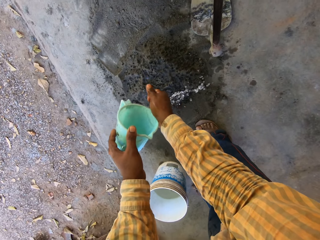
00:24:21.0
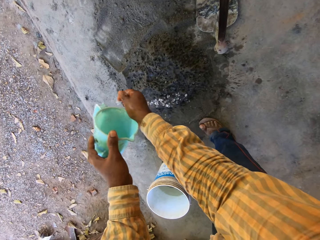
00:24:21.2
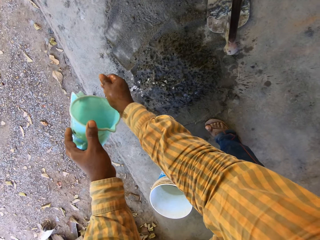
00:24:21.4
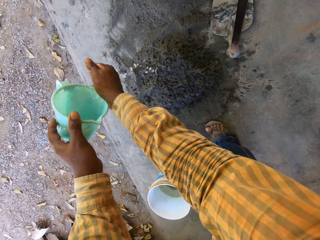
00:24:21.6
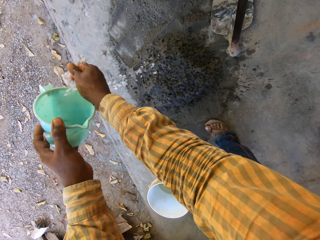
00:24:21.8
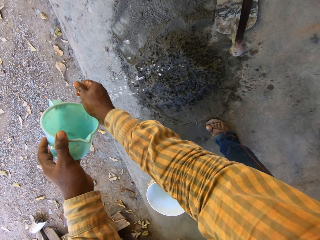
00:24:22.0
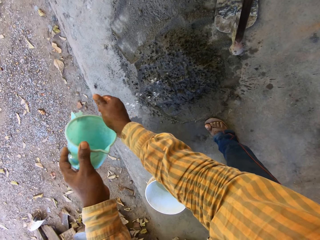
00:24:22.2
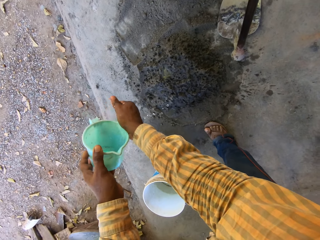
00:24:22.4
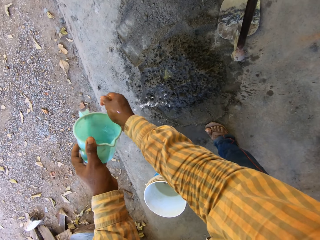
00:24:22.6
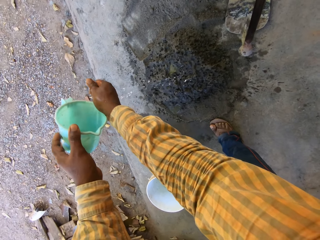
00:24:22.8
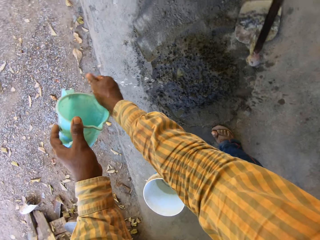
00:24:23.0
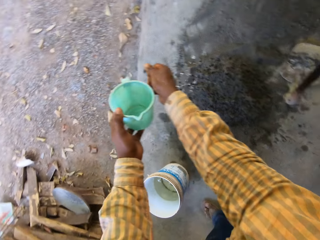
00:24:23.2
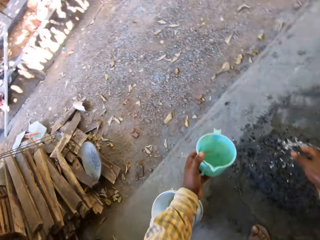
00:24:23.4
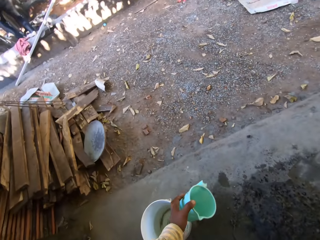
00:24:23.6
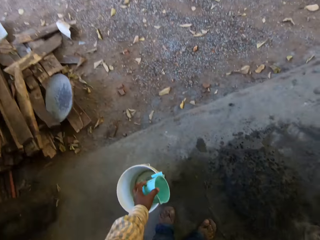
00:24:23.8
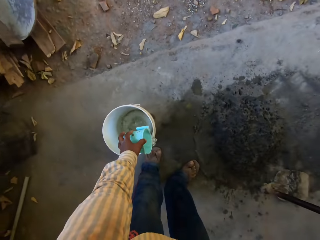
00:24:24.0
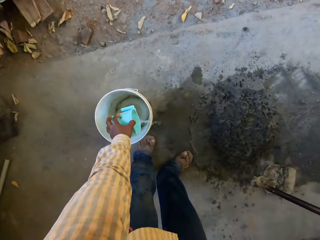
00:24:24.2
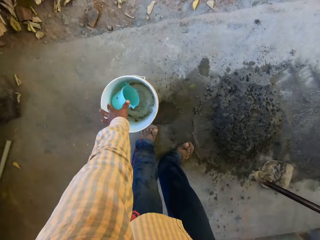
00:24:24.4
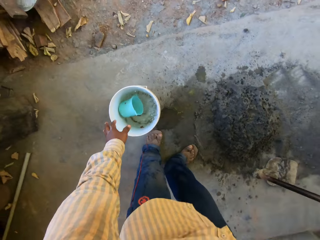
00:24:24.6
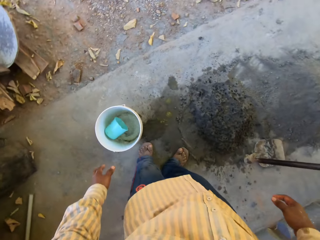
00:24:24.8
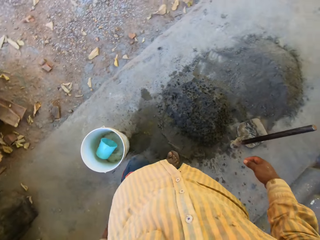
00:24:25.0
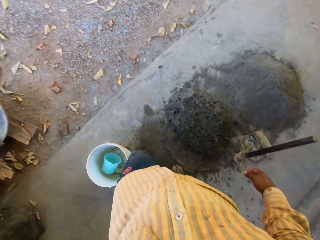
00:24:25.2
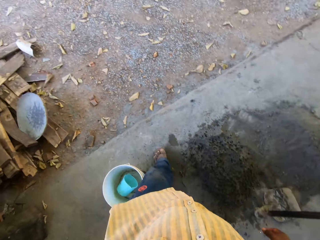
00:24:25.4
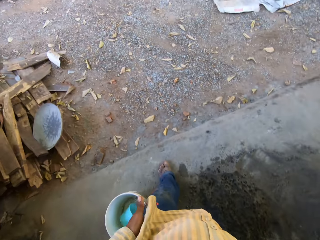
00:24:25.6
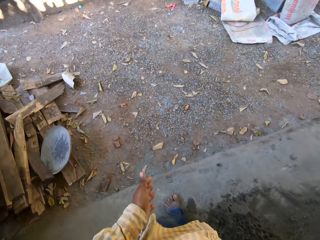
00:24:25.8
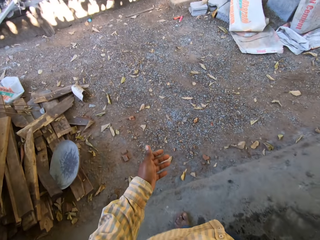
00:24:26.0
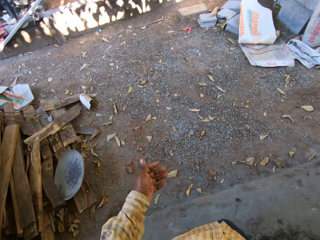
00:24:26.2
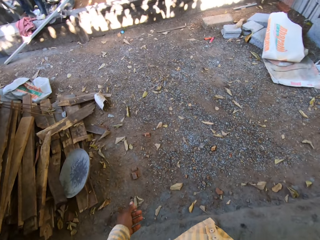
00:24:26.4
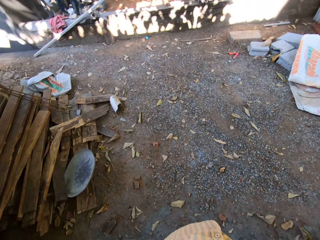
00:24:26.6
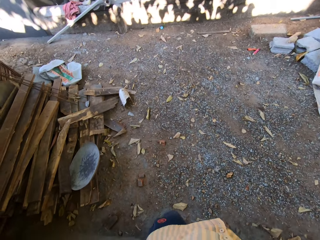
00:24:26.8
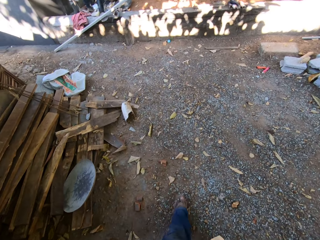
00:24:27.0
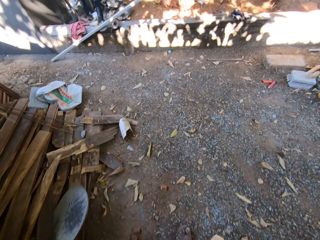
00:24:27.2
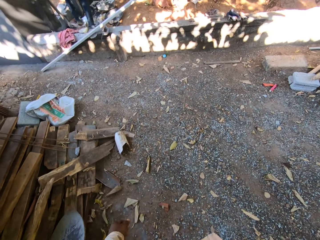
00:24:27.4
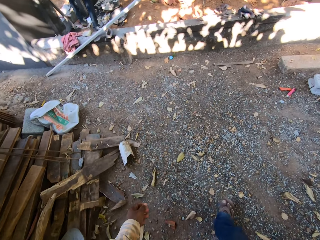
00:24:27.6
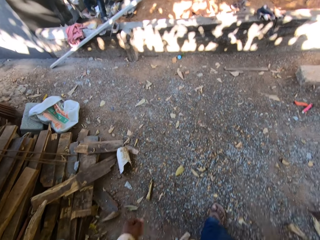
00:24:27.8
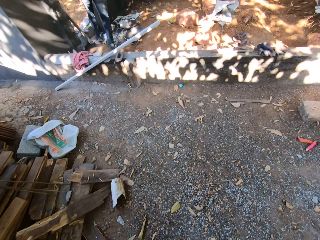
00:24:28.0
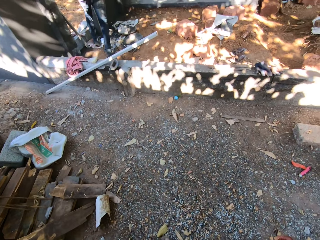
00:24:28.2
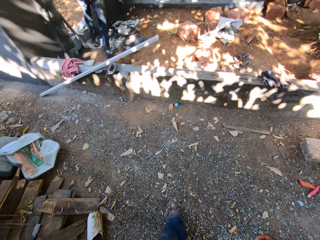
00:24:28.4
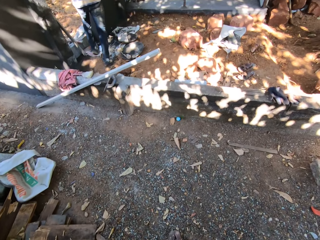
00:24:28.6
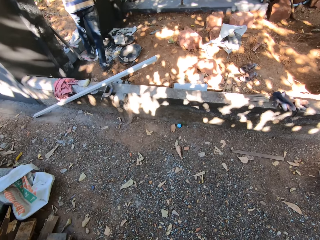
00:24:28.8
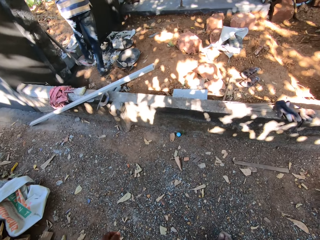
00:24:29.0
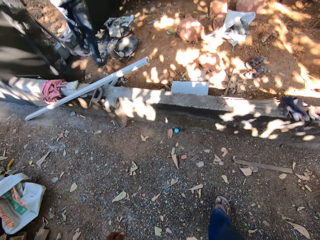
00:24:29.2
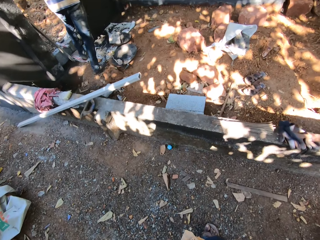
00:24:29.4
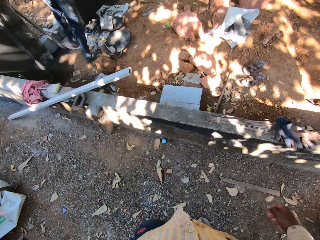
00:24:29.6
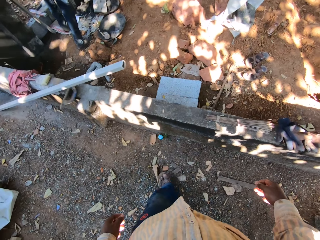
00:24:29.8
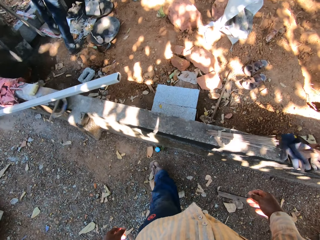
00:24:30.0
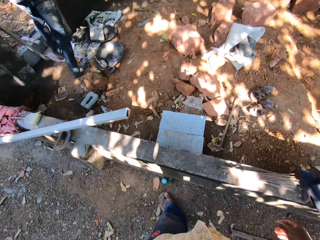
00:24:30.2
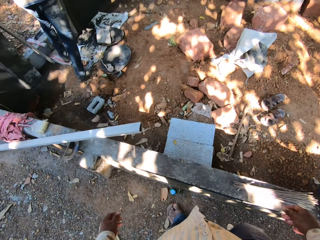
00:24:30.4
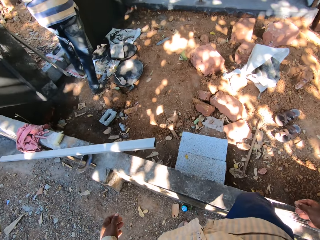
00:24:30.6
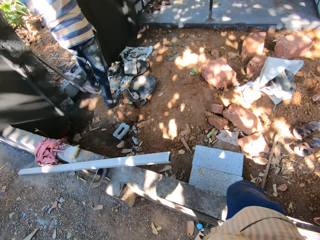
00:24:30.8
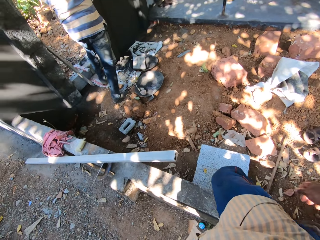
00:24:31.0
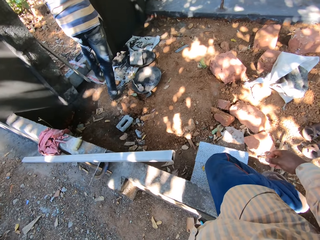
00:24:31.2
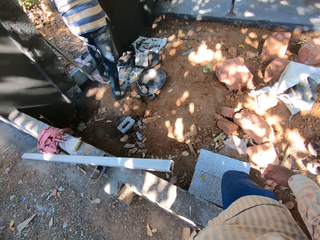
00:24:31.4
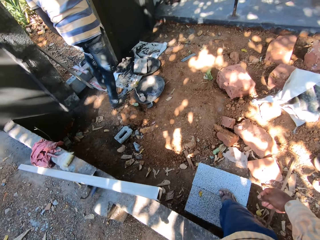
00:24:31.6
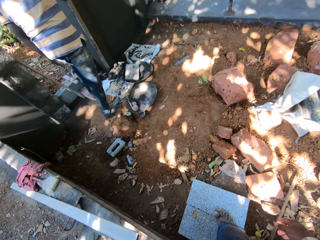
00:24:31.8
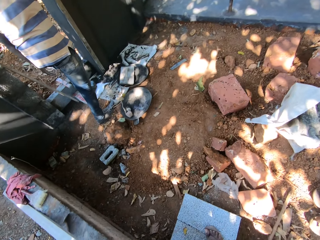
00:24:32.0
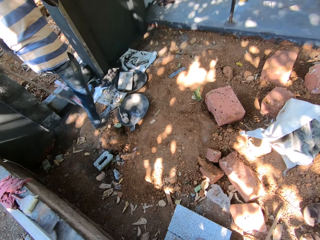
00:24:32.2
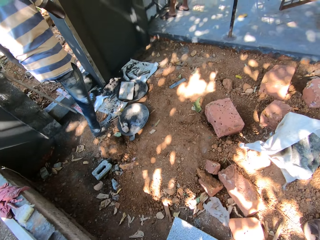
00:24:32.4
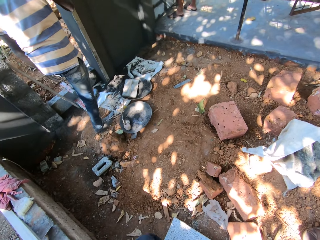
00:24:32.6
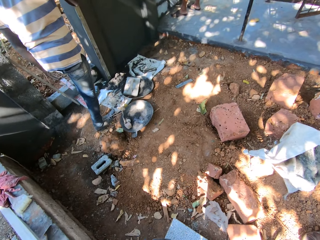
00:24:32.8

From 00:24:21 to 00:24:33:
The camera wearer drops the cup into the bucket with his left hand. He walks.

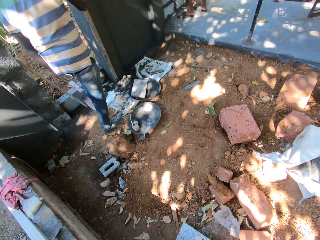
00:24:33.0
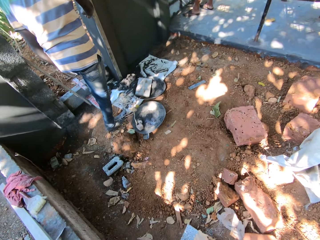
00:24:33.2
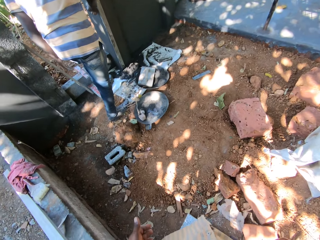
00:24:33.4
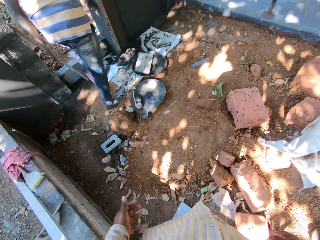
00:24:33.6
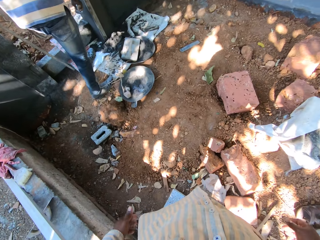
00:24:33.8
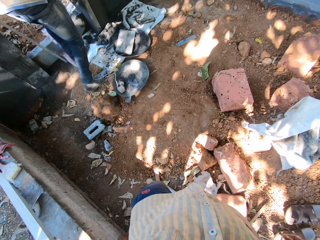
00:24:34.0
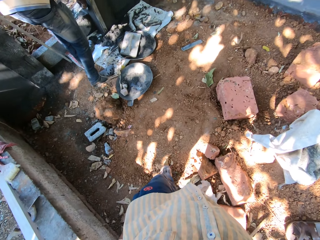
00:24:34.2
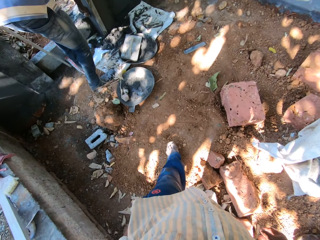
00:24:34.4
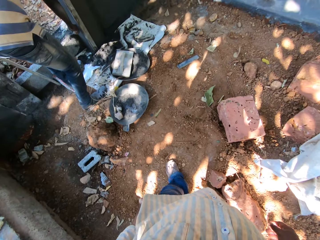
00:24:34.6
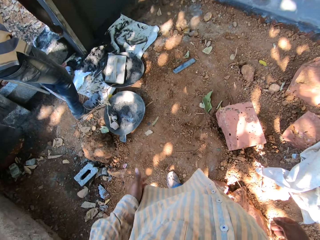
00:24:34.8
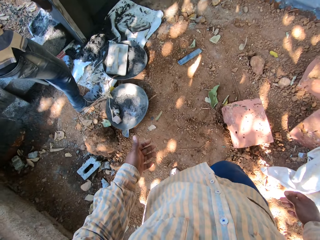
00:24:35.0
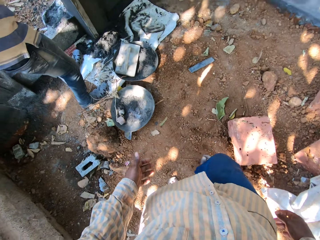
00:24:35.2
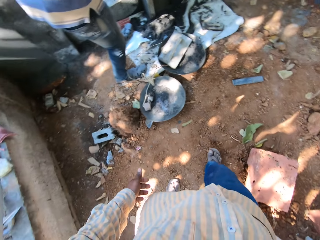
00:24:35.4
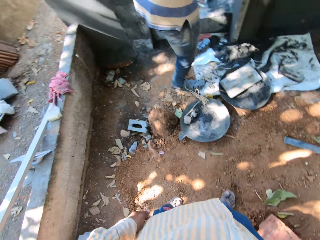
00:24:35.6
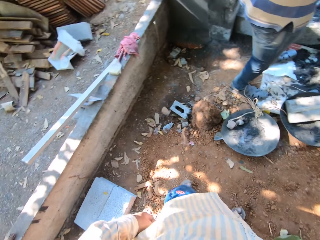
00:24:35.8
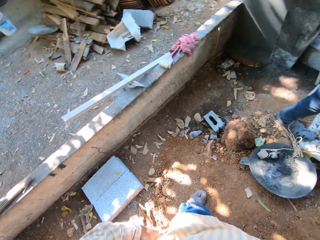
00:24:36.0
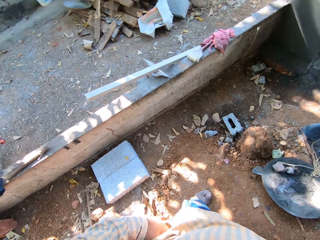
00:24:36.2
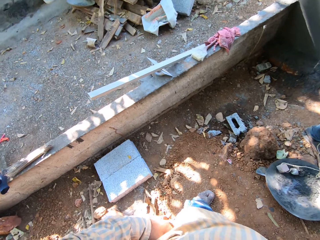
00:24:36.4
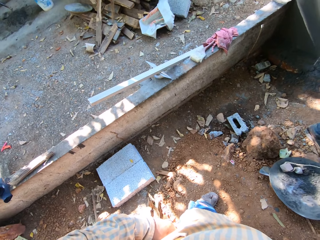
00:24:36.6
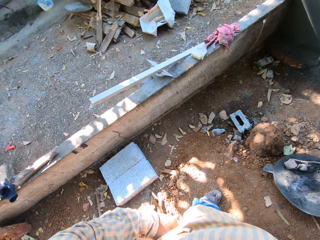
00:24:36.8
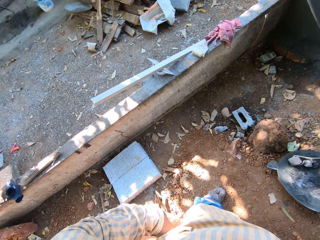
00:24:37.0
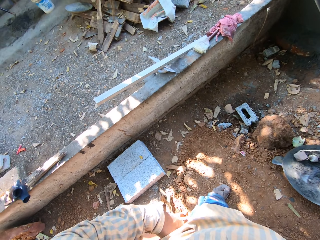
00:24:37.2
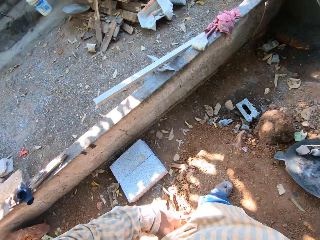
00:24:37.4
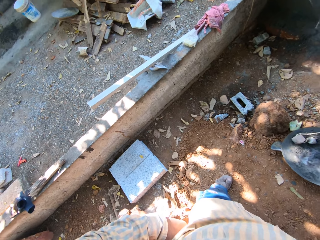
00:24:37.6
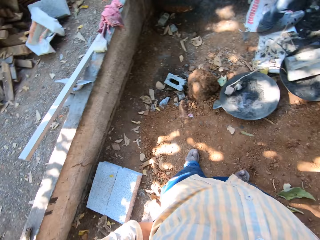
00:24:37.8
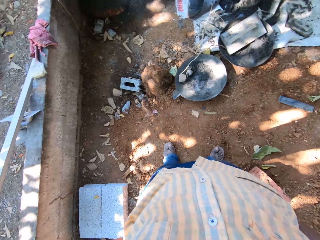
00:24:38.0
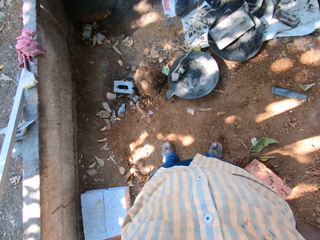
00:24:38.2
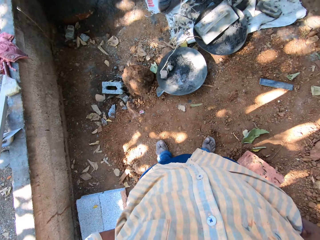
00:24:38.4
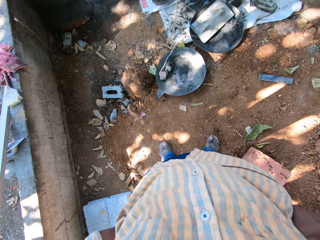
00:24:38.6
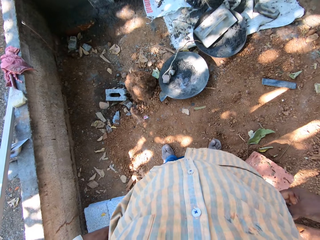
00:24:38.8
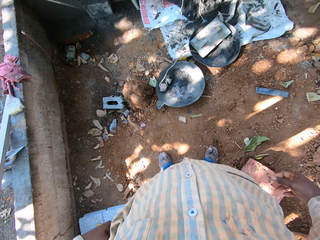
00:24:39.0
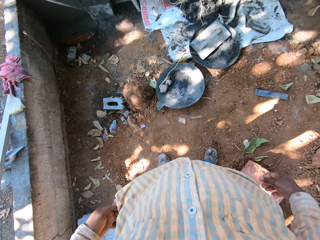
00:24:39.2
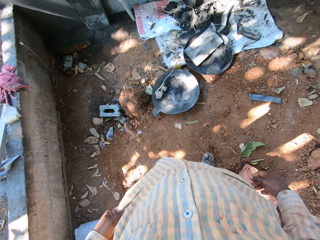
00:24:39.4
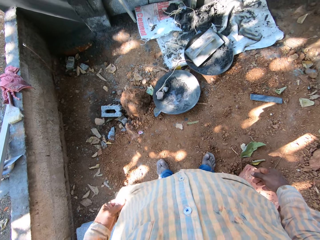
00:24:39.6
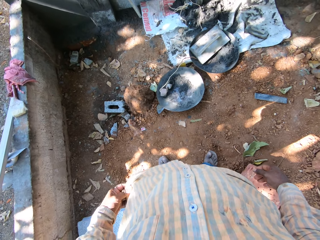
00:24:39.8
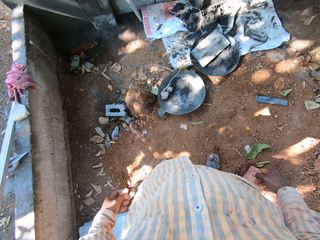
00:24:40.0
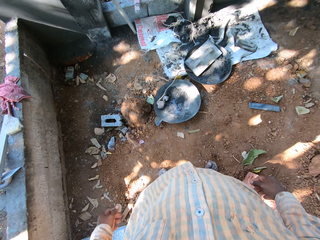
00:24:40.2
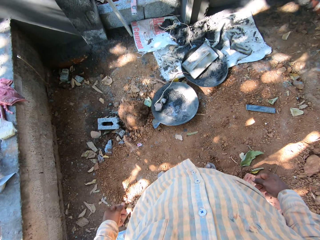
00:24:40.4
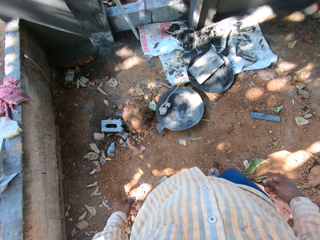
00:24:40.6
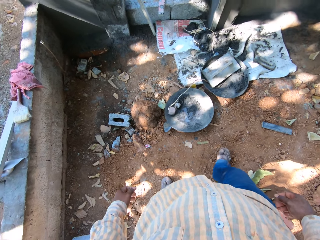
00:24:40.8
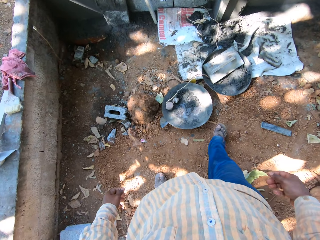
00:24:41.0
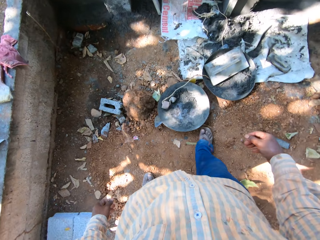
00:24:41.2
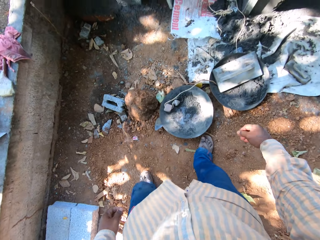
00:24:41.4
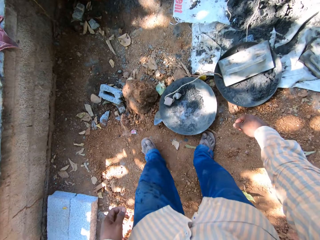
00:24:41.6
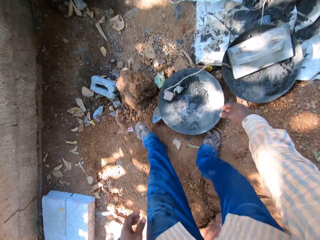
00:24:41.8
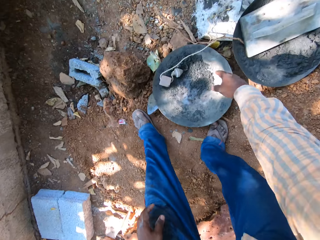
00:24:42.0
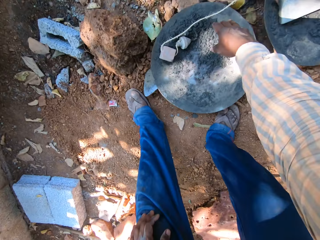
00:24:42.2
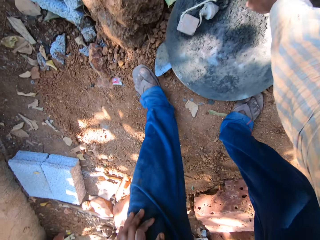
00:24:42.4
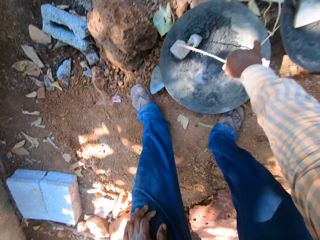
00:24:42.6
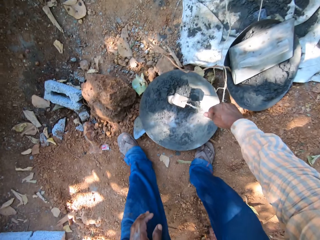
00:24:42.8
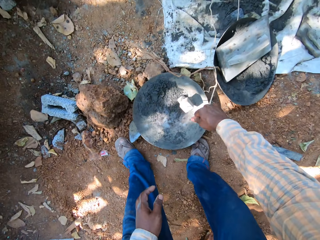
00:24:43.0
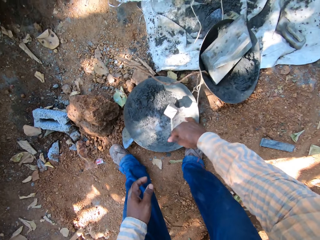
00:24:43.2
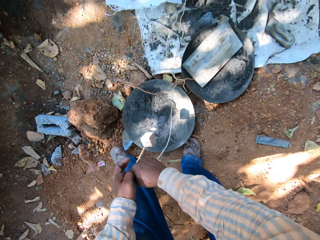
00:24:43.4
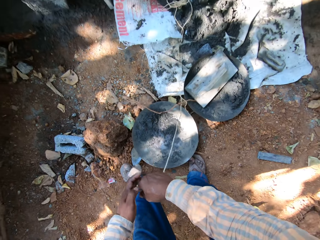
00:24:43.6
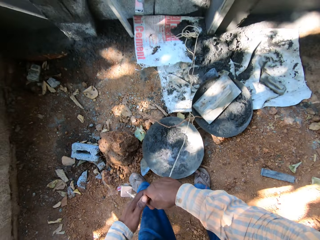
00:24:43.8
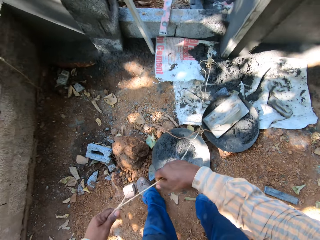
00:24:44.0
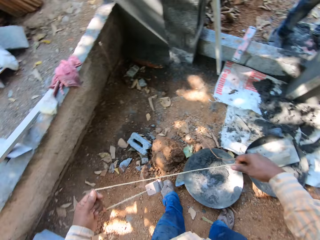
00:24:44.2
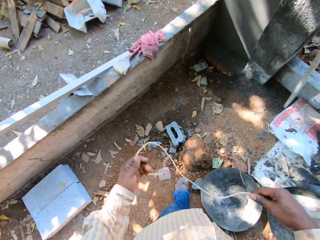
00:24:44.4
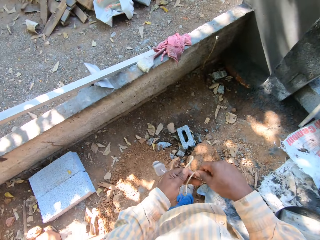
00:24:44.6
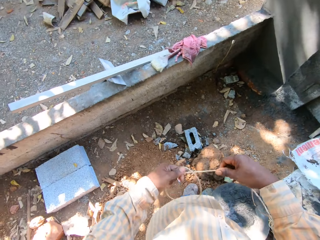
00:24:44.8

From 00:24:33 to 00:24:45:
The camera wearer looks around. He adjusts the trousers. He adjusts the T-shirt. He picks up a rope from inside a head pan with his right hand. He pulls the rope with both hands.
